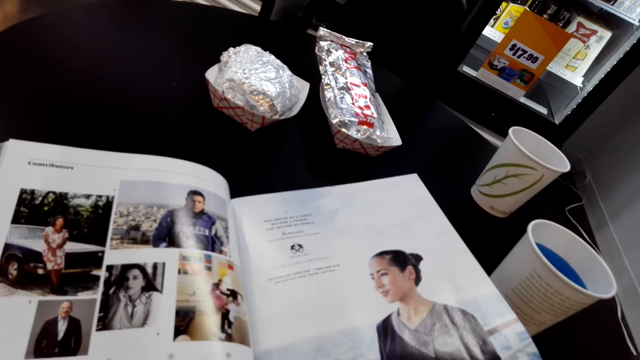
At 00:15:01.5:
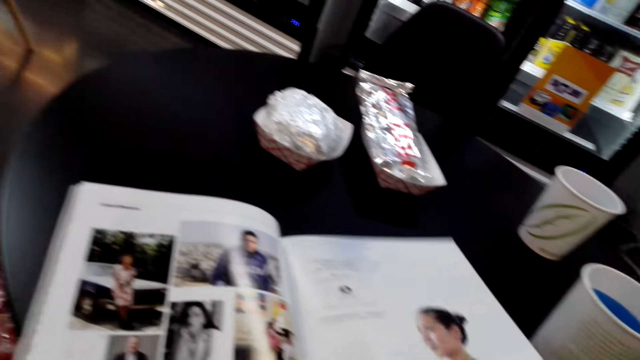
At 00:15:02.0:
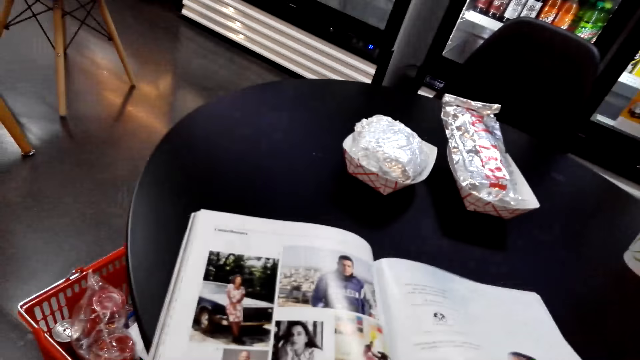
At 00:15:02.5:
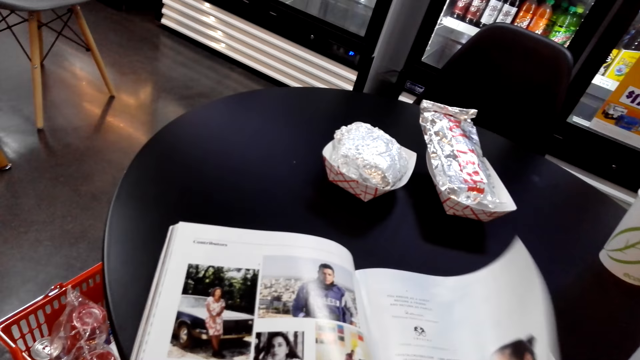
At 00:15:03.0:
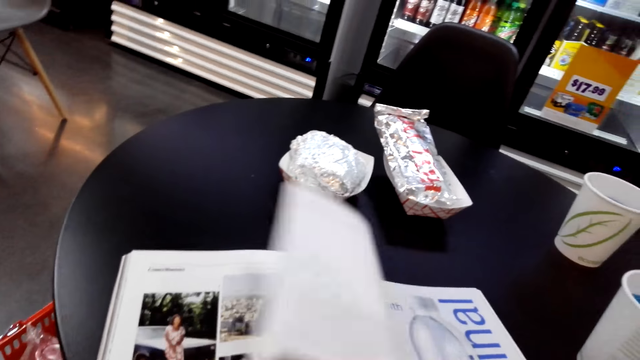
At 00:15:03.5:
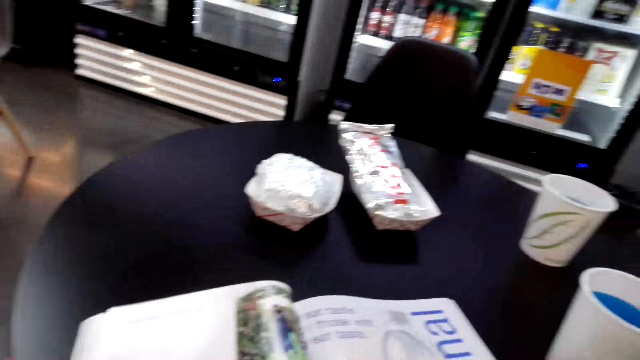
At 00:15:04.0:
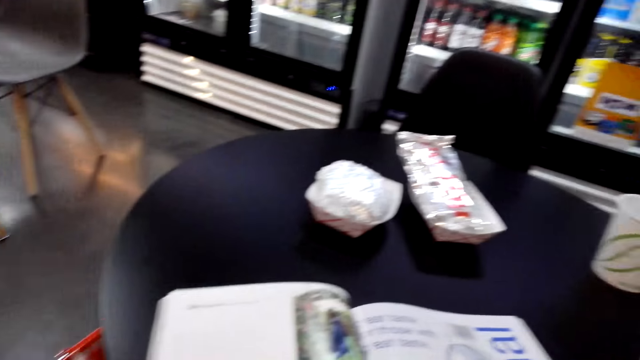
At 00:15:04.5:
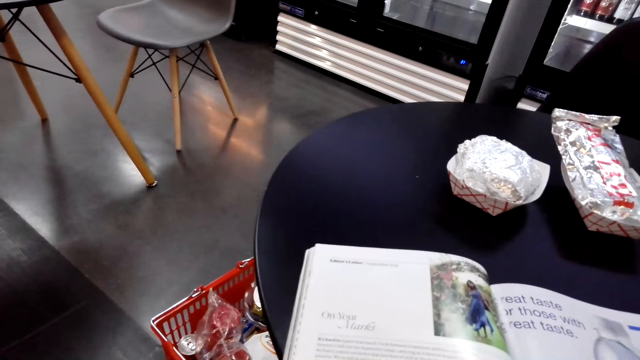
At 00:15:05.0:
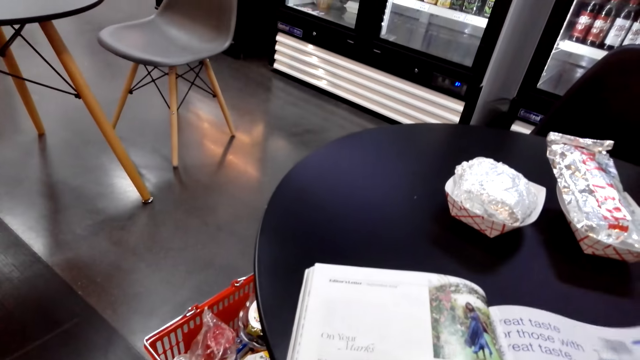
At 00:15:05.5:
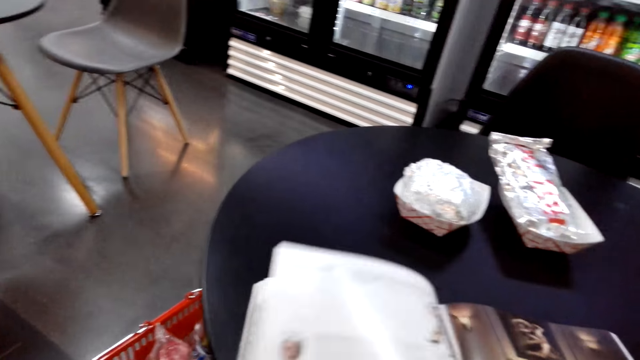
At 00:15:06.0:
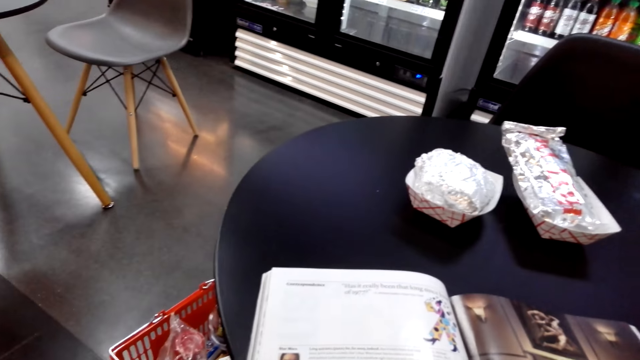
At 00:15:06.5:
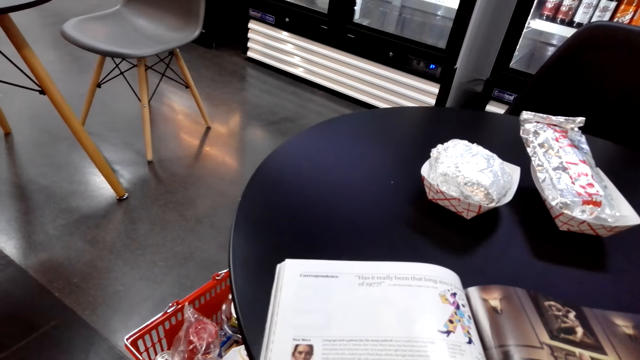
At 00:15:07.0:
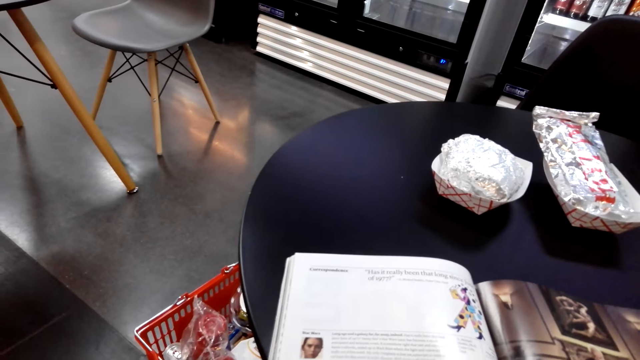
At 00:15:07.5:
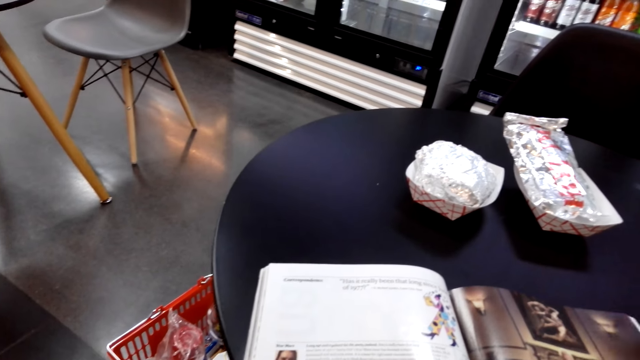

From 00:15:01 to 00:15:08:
The camera wearer flips pages in the magazine. They open the book.

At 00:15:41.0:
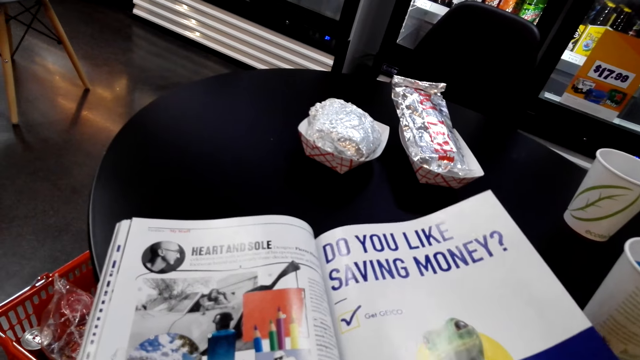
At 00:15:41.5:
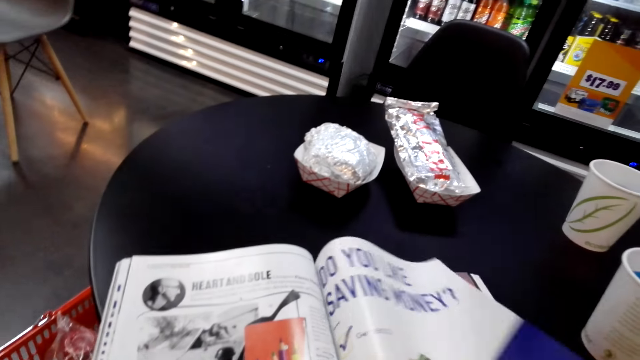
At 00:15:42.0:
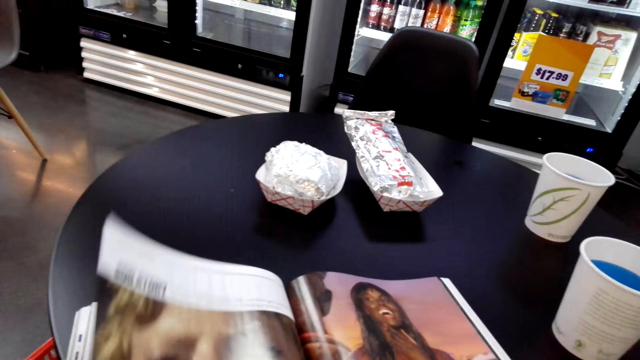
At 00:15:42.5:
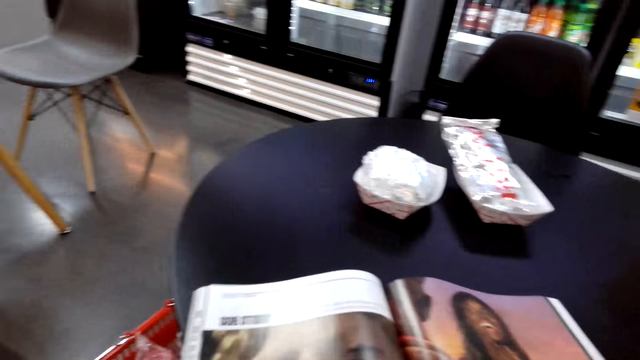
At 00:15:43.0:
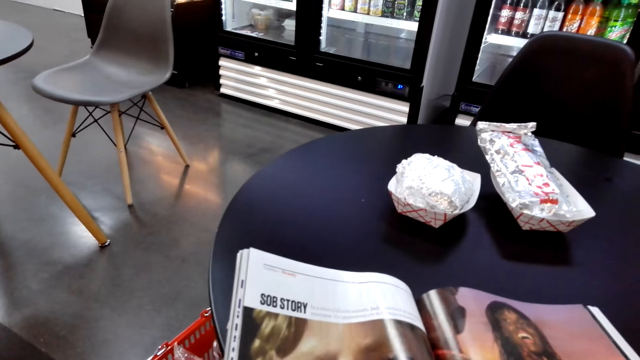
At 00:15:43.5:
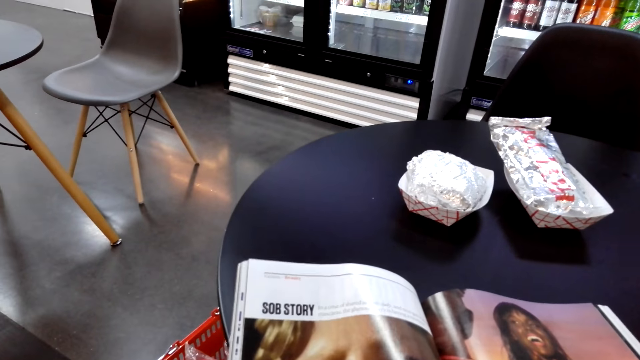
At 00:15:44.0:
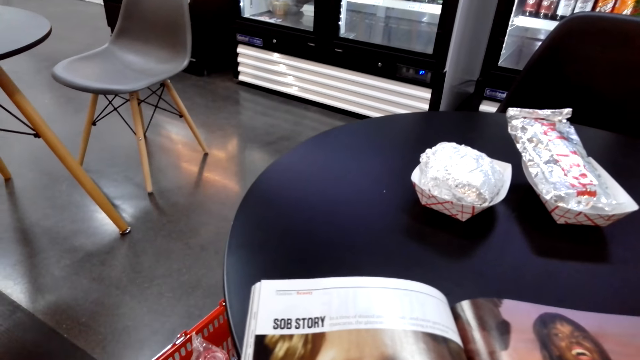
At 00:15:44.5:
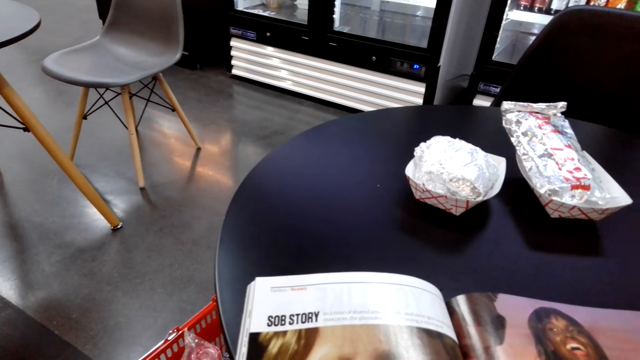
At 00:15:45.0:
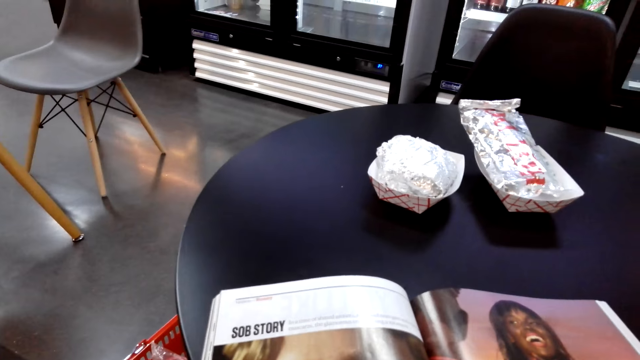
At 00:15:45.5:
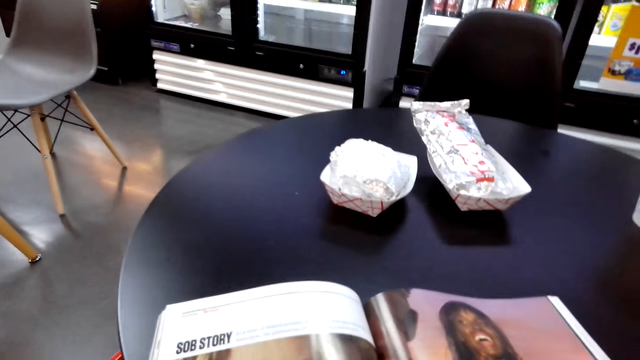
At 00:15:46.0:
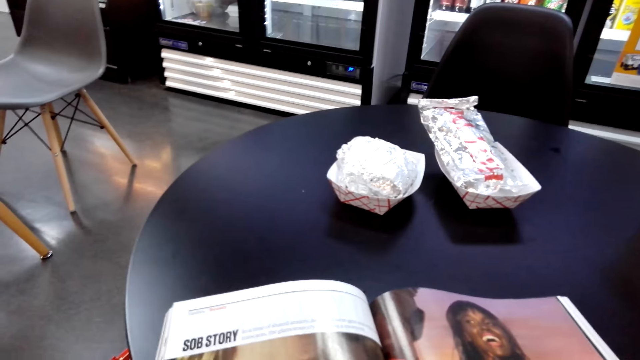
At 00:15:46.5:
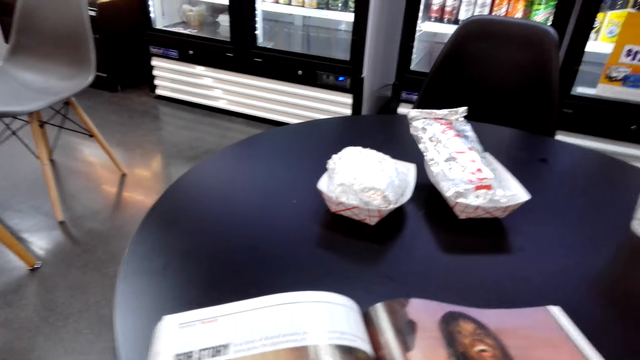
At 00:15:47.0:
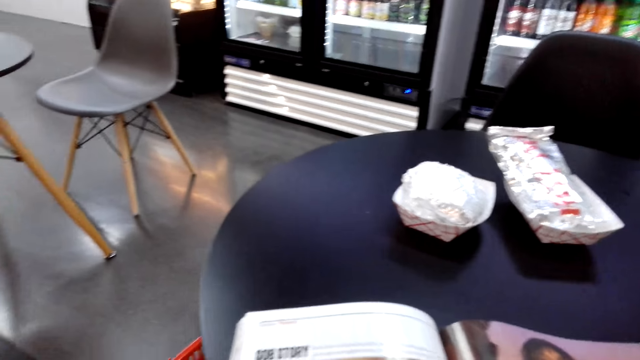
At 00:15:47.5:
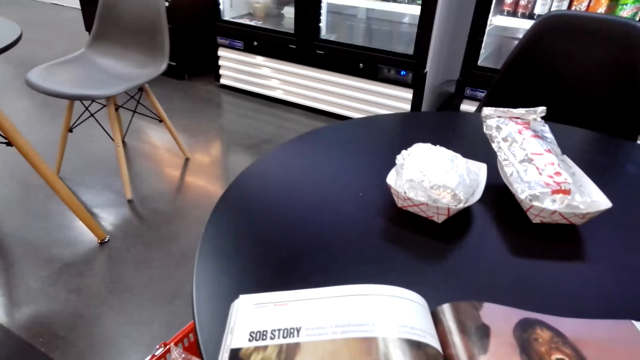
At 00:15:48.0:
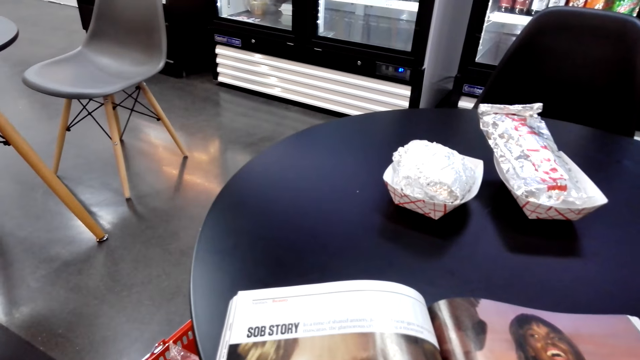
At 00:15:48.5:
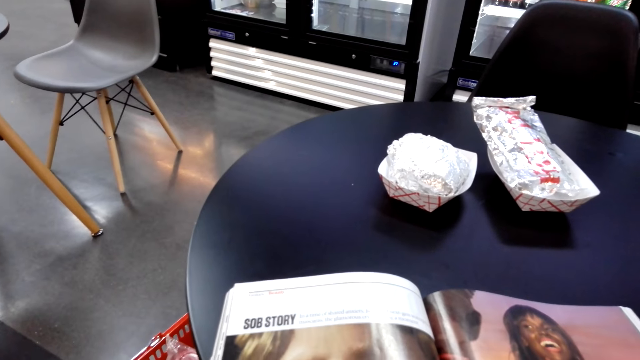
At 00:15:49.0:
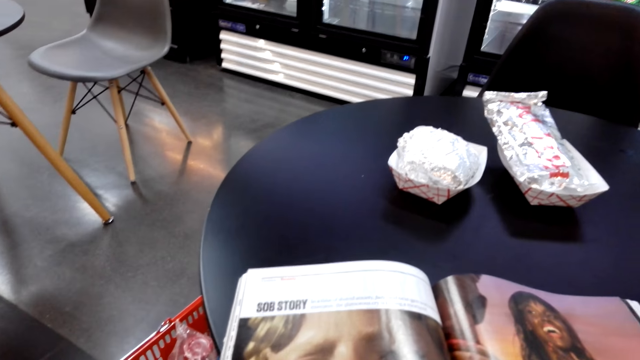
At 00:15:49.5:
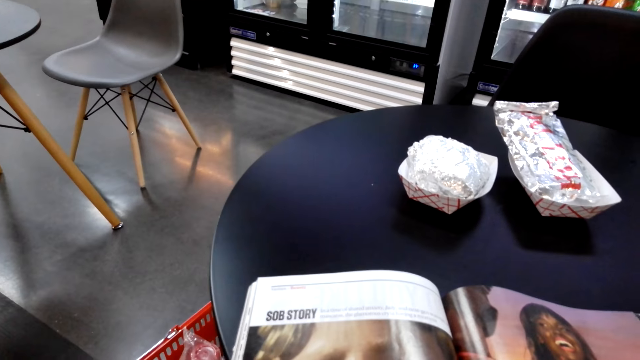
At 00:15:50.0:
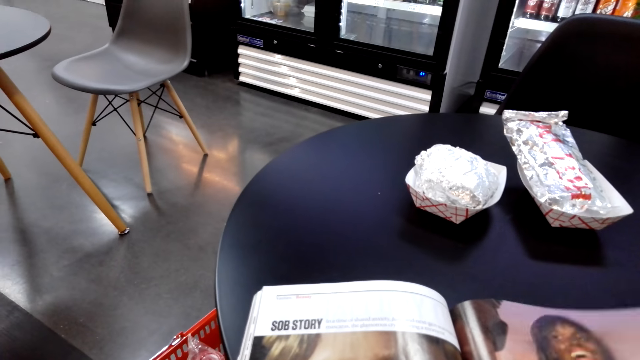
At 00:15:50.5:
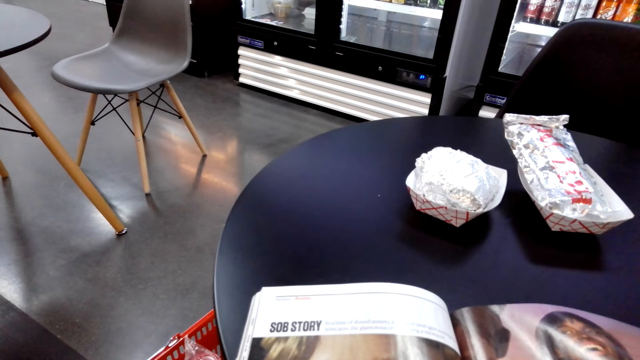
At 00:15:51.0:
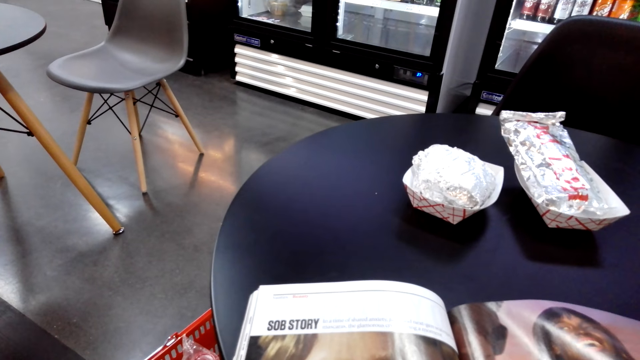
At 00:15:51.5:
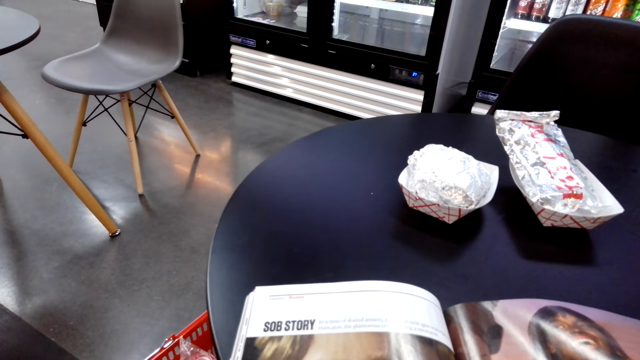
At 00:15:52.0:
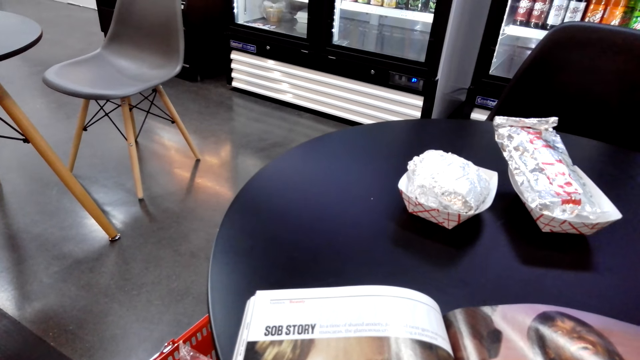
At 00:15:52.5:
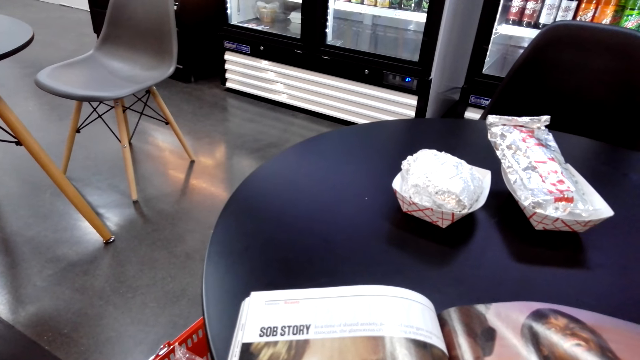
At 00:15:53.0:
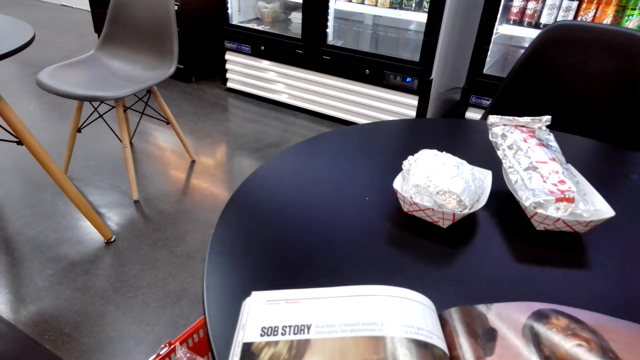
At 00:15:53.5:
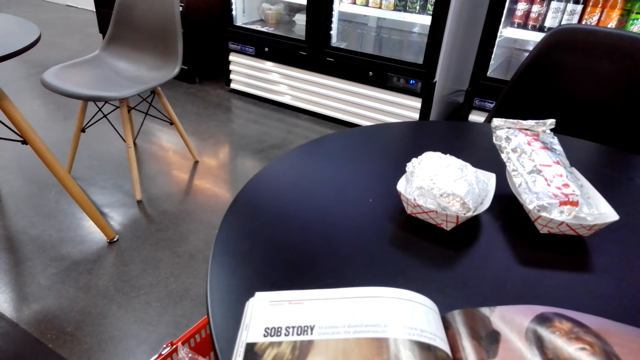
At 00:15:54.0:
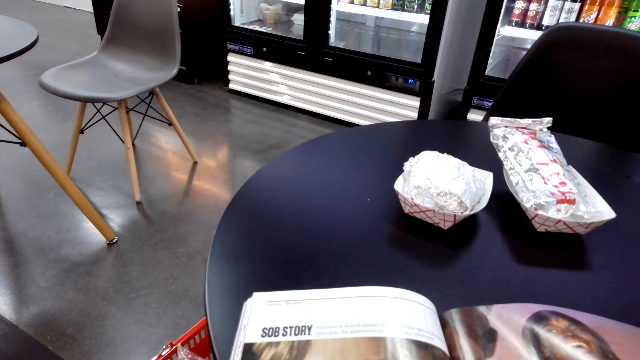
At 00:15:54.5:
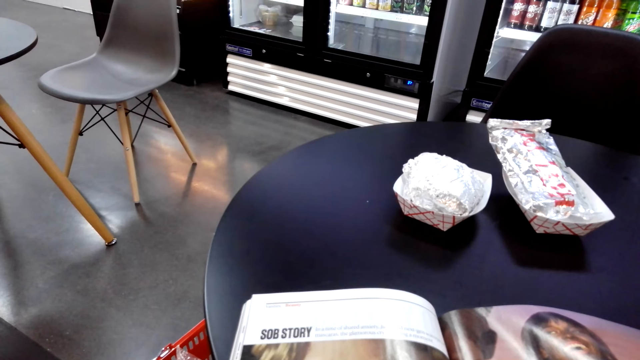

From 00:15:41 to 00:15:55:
The camera wearer reads the magazine. They read the book.
